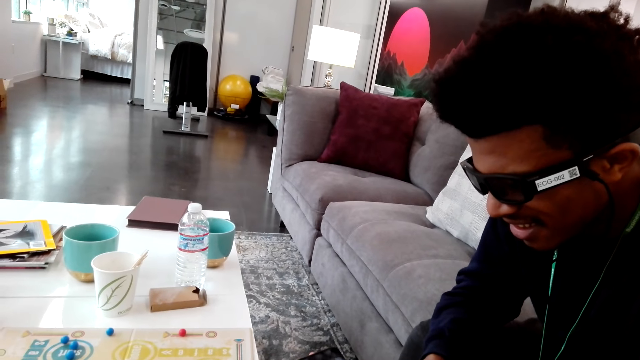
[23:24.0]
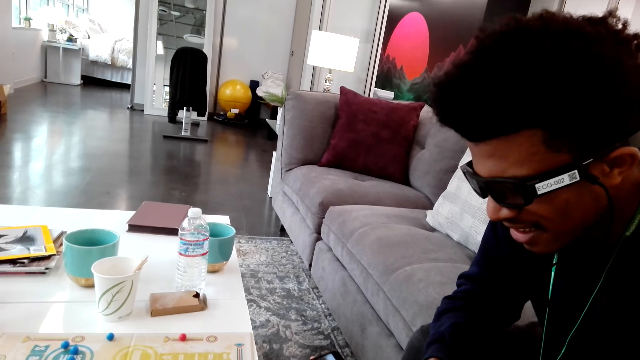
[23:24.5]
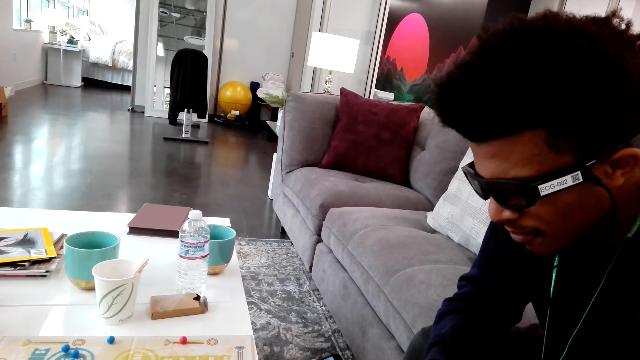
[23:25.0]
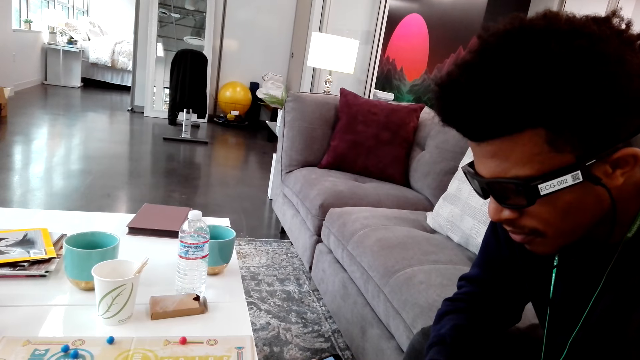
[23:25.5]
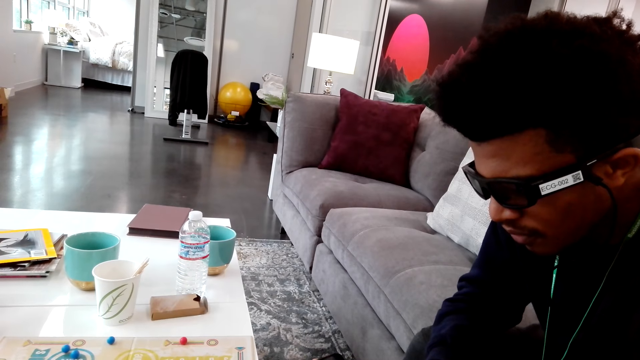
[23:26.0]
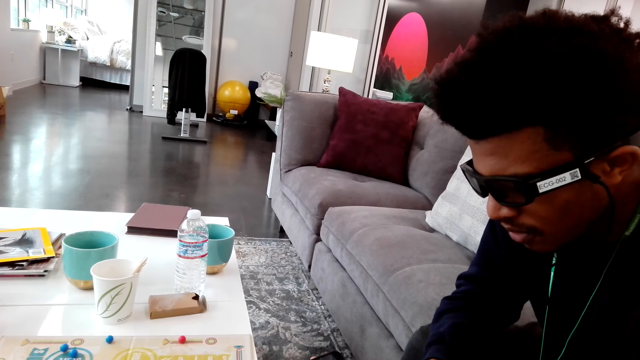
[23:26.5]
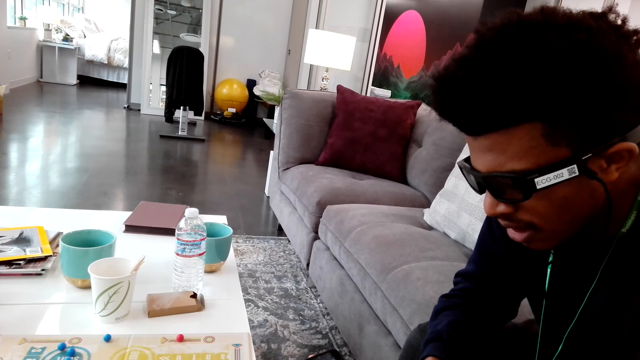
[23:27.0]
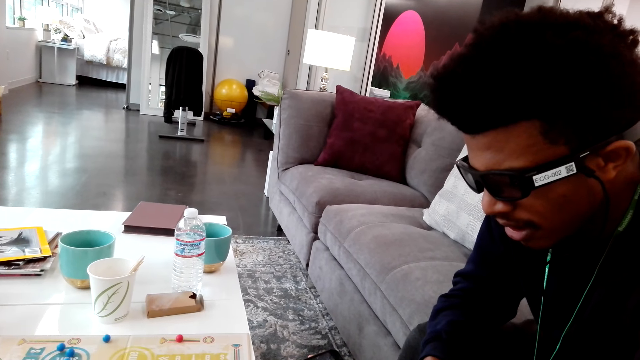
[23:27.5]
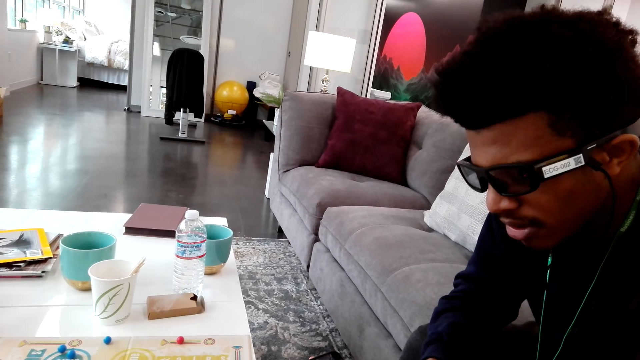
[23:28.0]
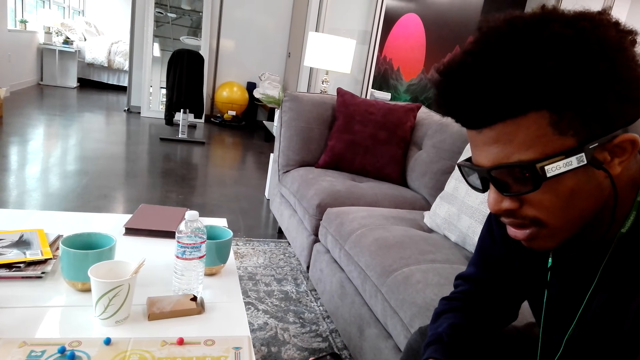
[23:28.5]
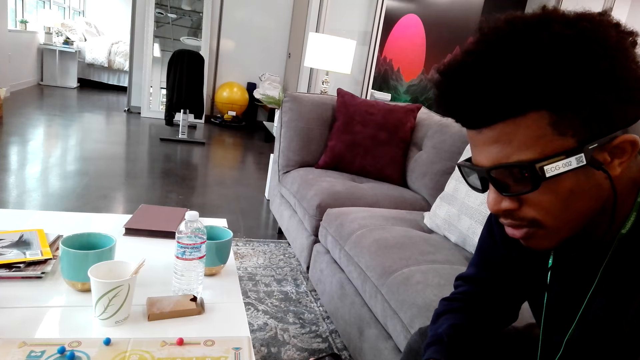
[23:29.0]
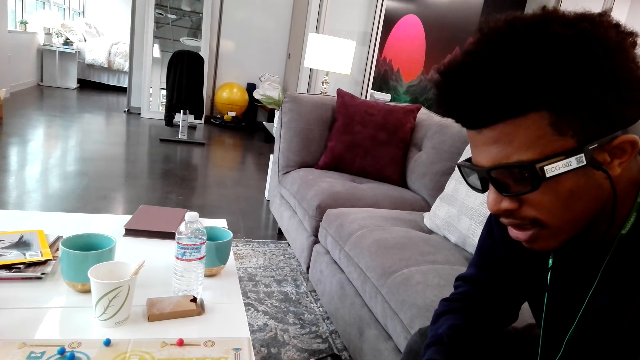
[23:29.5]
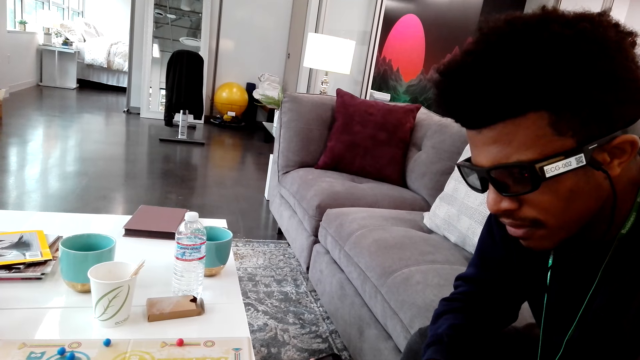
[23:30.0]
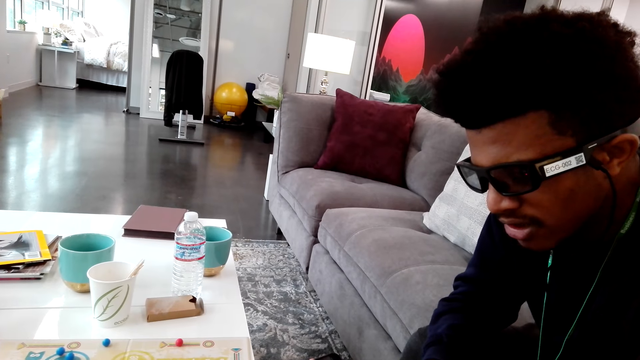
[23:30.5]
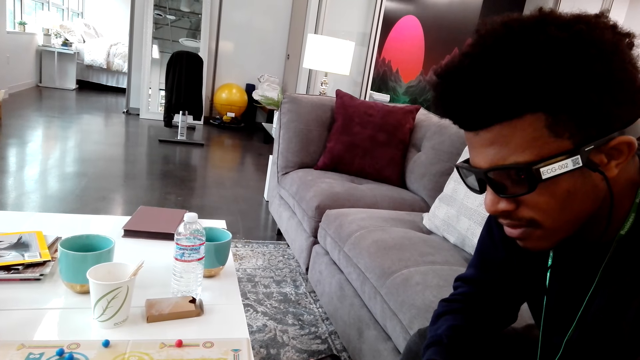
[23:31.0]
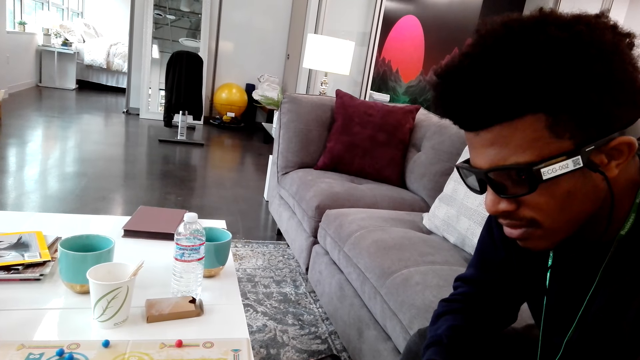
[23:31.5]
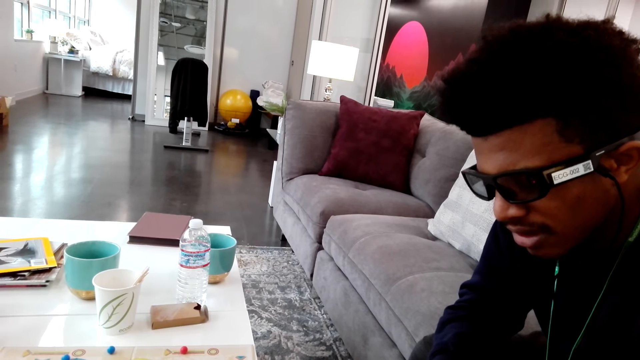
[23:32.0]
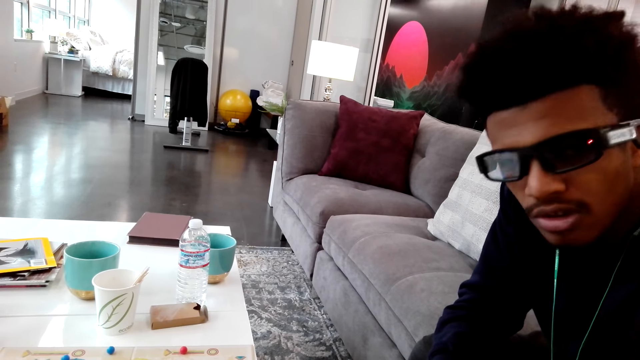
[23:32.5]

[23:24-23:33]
The camera wearer looks at a man. The man talks.

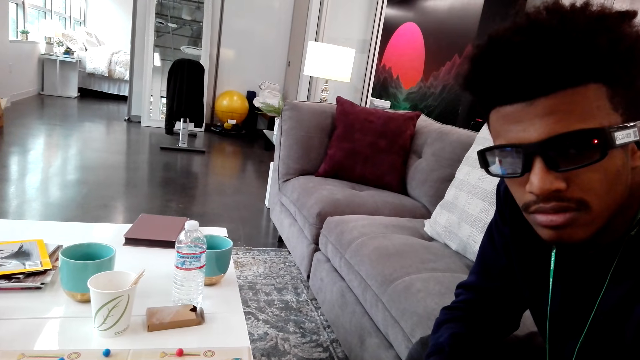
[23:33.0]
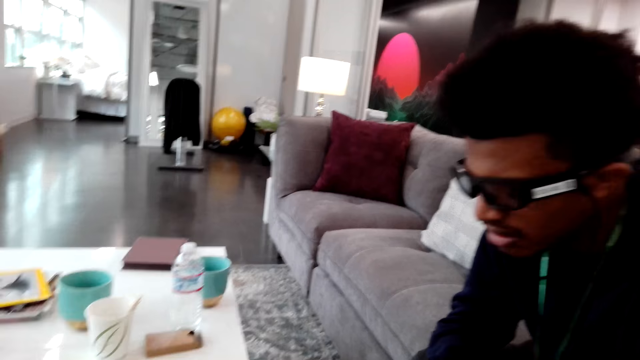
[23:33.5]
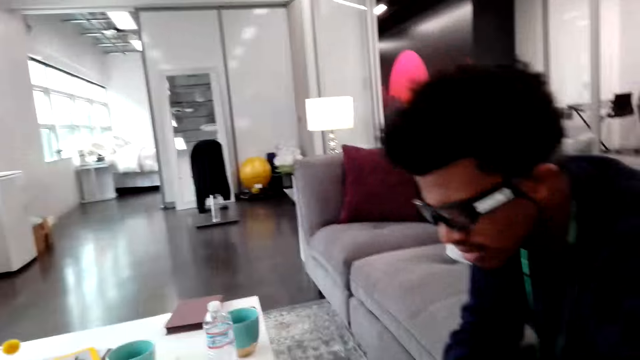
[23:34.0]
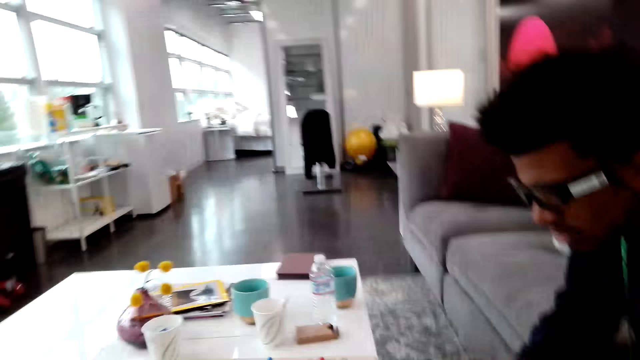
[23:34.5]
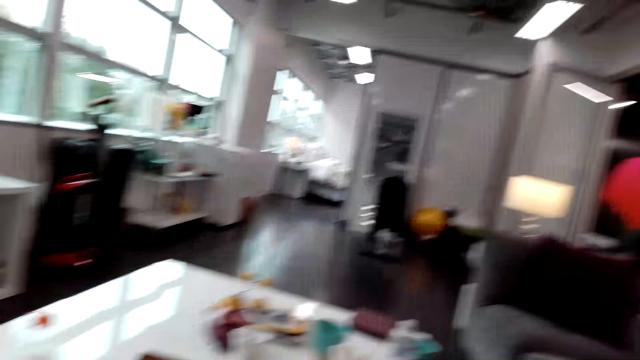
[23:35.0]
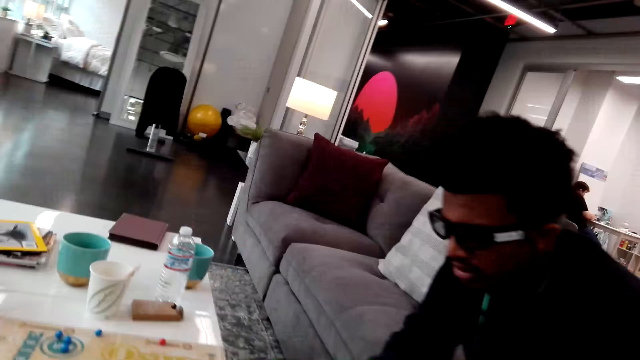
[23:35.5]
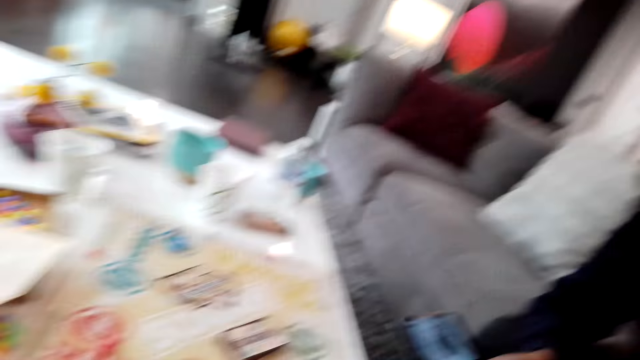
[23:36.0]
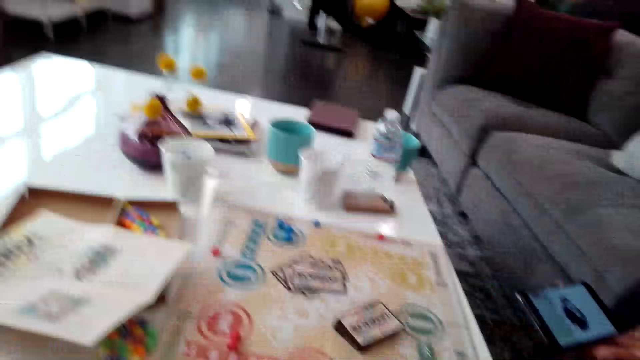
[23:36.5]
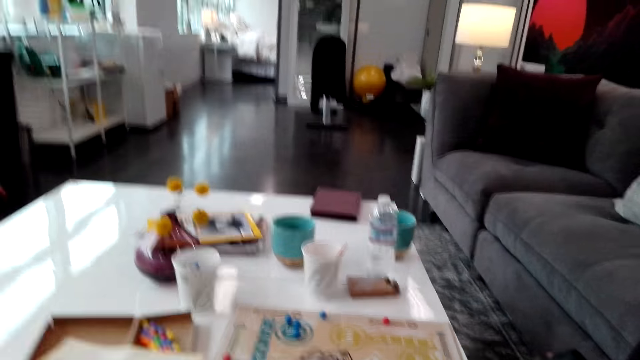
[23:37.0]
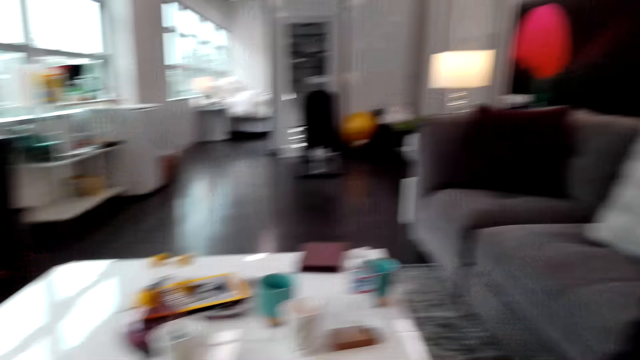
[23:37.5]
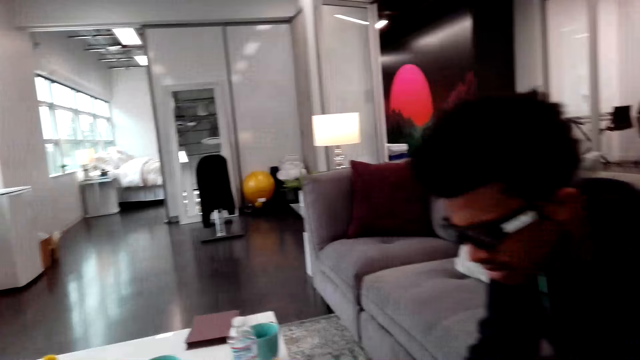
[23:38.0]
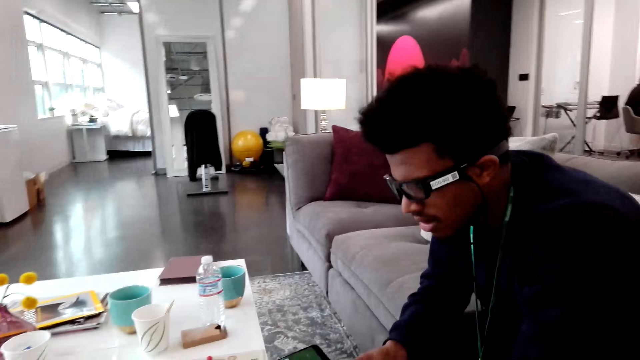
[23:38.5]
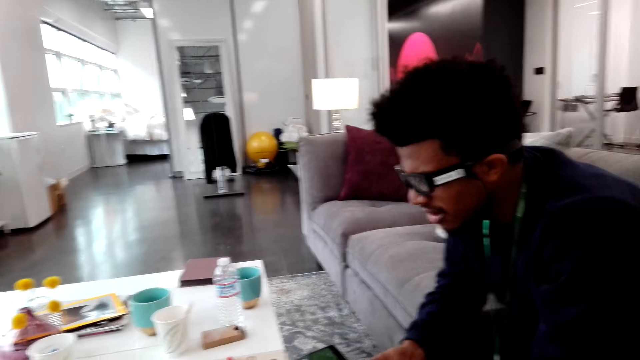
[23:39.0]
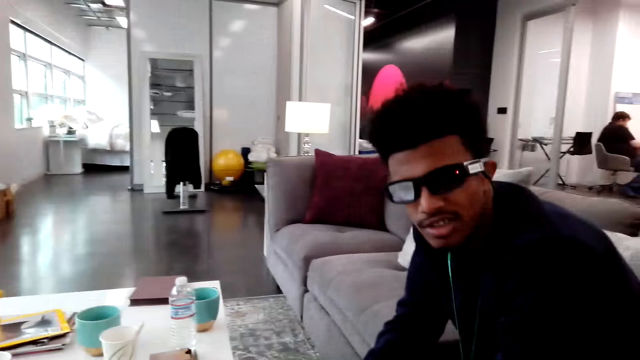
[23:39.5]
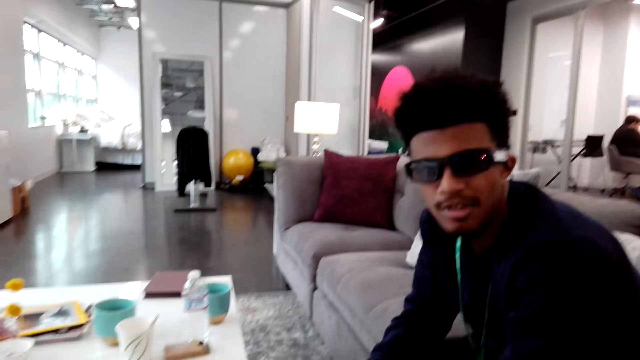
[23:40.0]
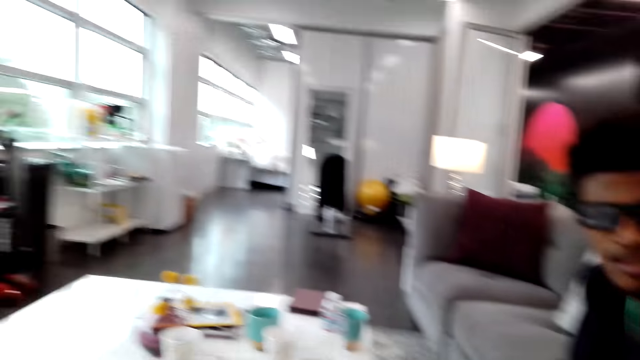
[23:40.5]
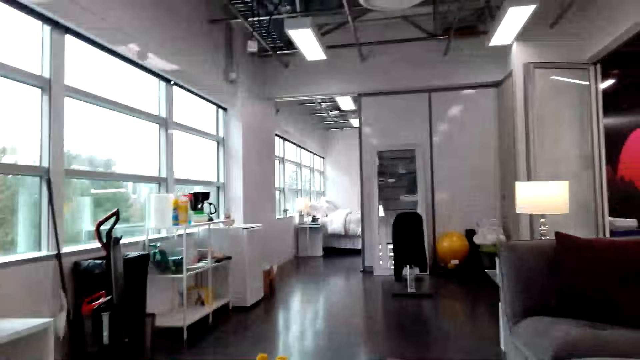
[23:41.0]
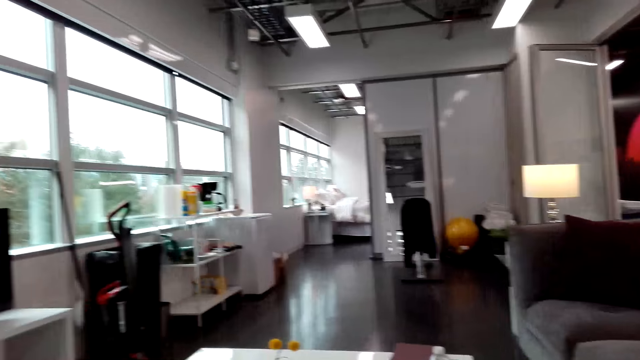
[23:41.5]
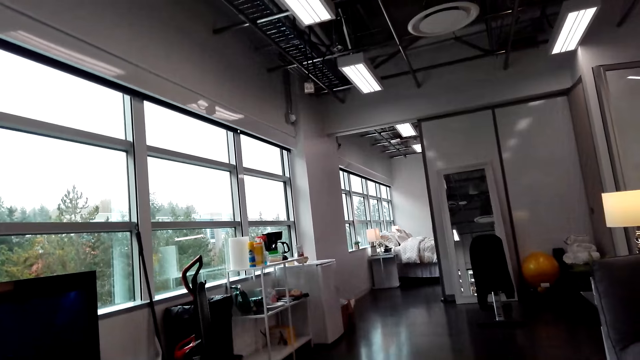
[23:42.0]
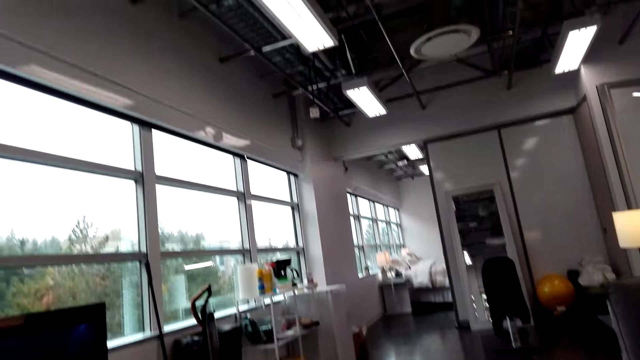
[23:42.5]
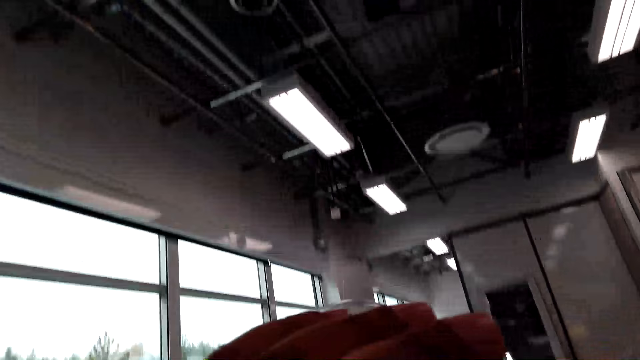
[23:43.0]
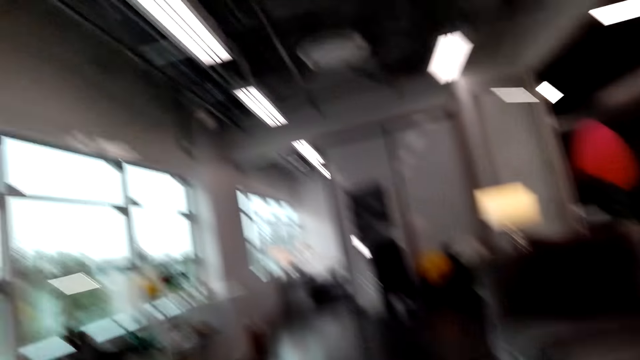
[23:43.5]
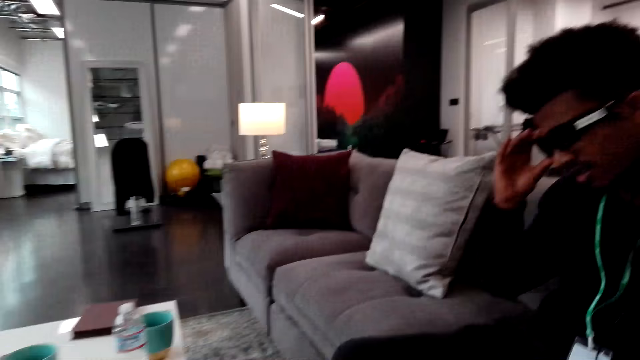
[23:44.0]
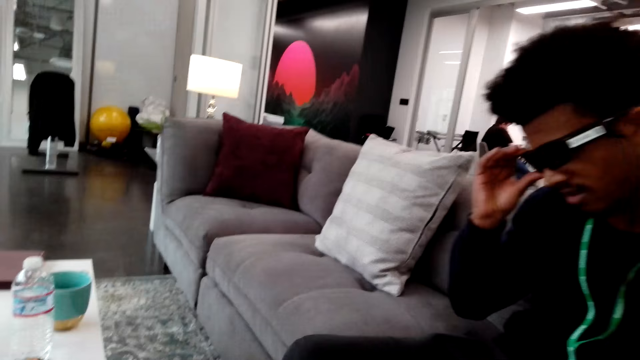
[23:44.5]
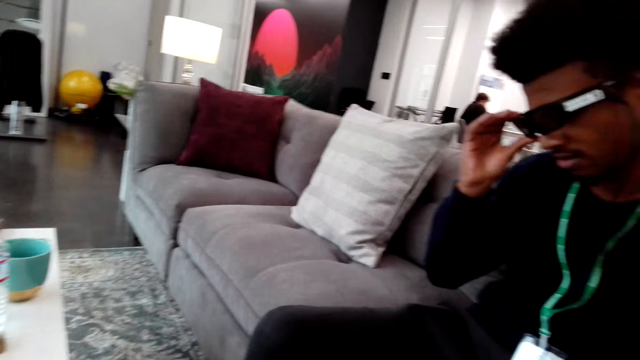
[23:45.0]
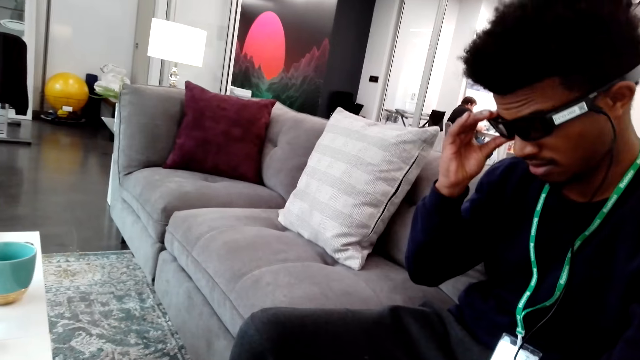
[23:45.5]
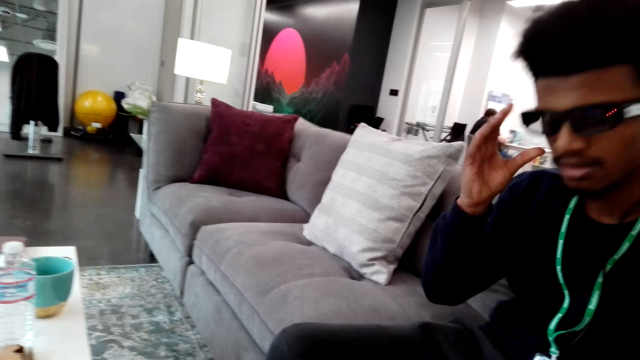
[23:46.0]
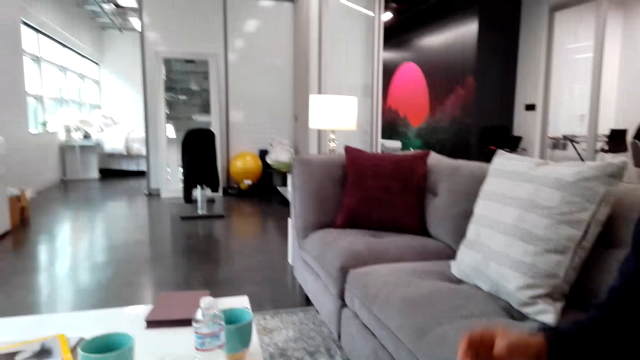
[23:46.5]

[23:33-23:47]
The camera wearer looks around. A man talks. The camera wearer looks around. The man holds glasses.
